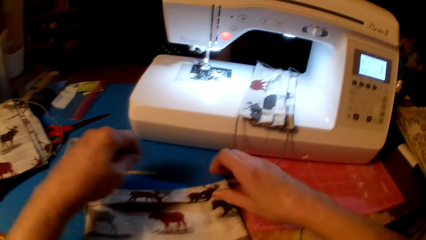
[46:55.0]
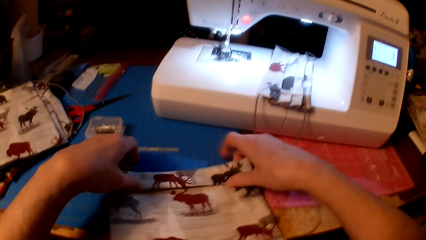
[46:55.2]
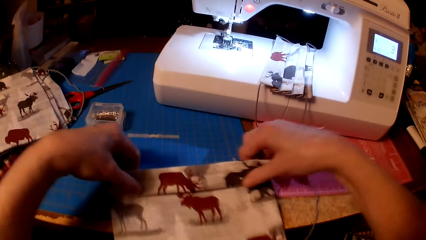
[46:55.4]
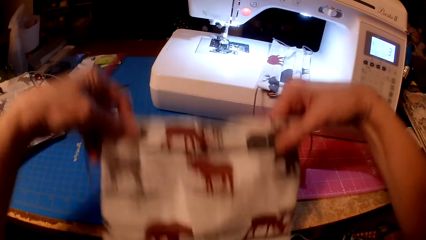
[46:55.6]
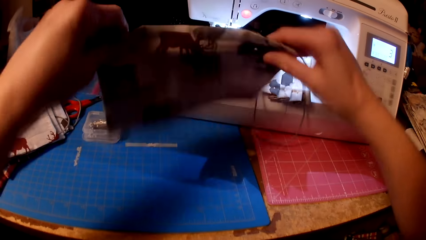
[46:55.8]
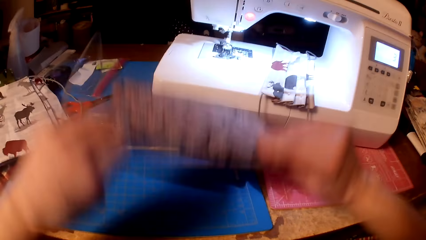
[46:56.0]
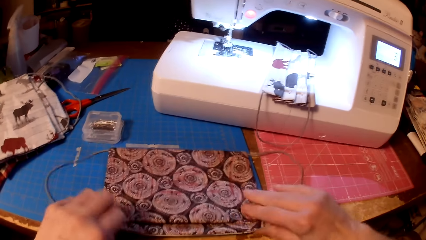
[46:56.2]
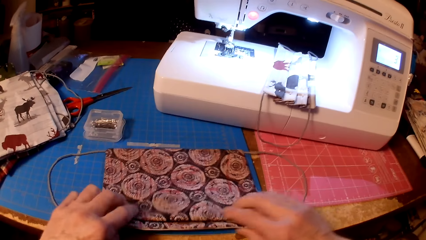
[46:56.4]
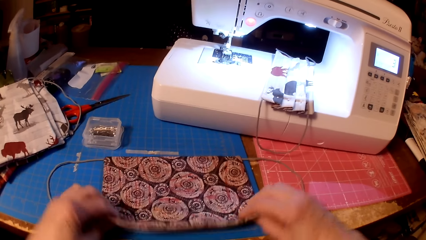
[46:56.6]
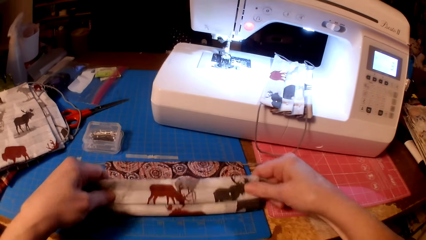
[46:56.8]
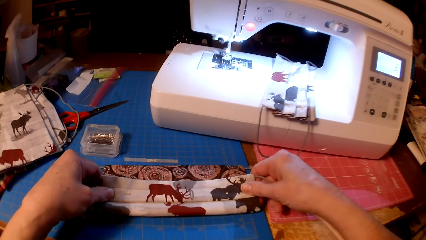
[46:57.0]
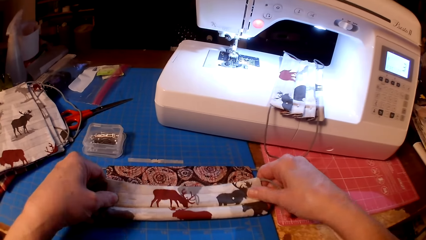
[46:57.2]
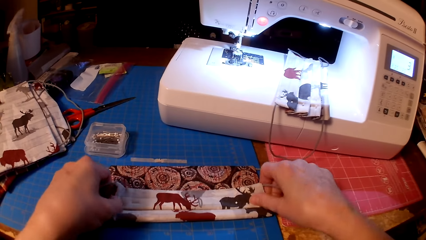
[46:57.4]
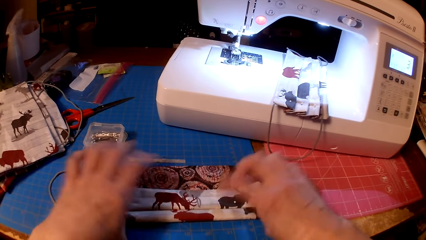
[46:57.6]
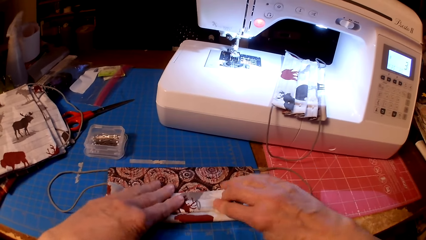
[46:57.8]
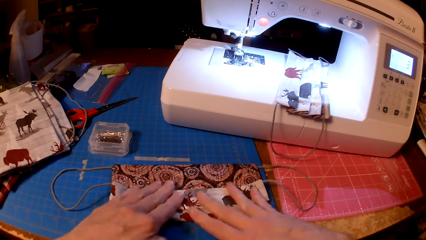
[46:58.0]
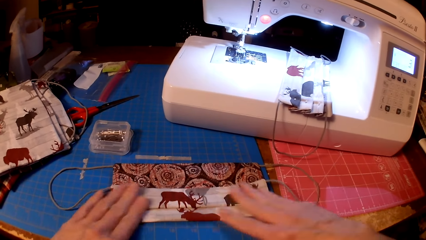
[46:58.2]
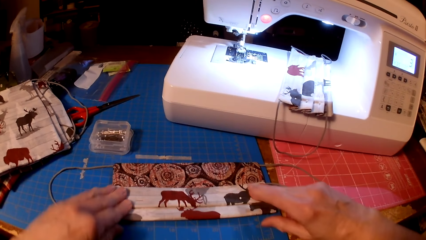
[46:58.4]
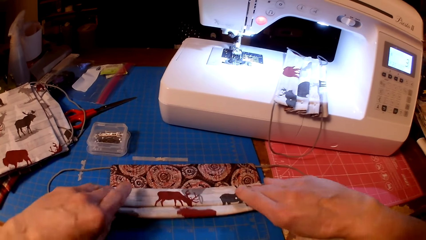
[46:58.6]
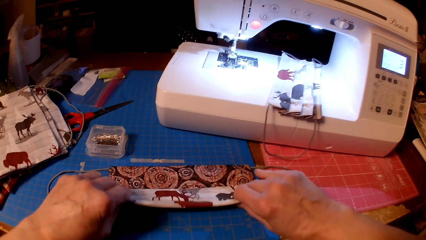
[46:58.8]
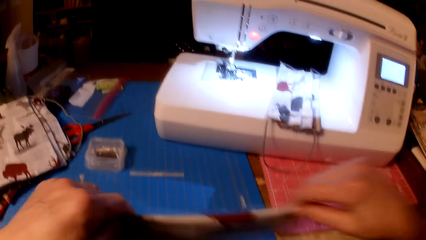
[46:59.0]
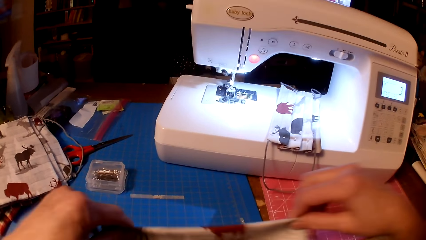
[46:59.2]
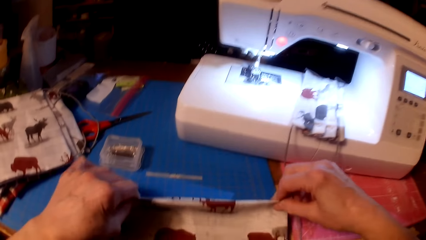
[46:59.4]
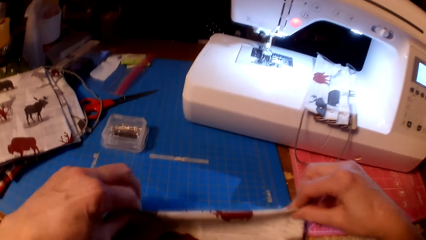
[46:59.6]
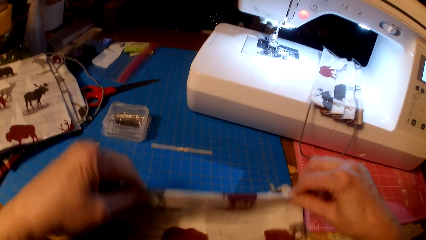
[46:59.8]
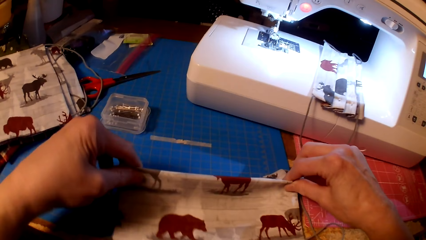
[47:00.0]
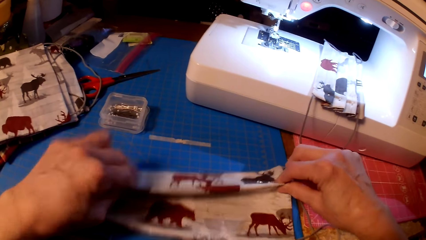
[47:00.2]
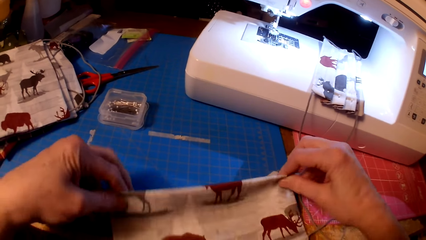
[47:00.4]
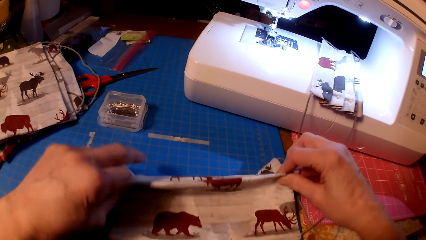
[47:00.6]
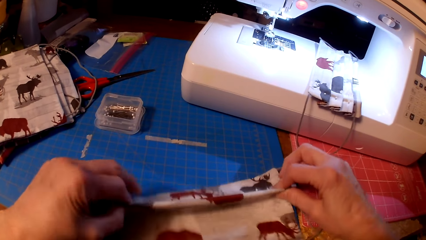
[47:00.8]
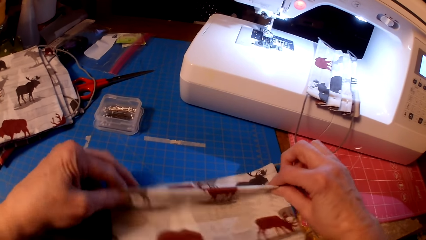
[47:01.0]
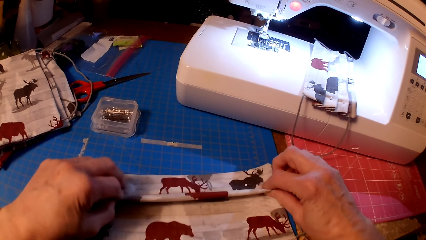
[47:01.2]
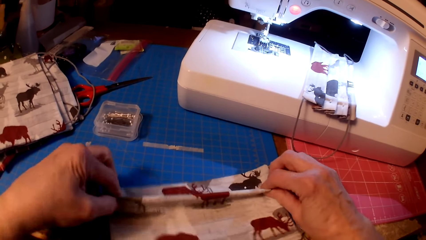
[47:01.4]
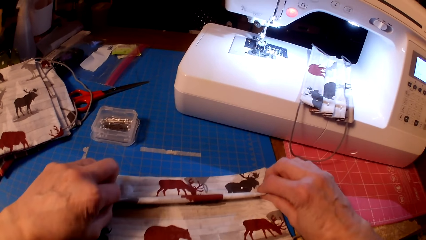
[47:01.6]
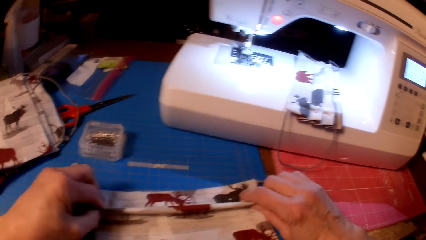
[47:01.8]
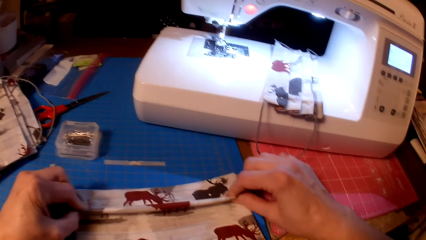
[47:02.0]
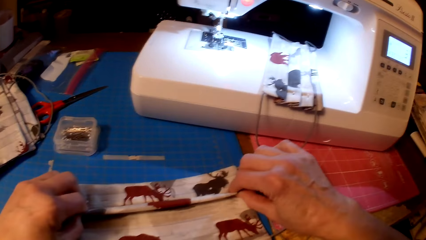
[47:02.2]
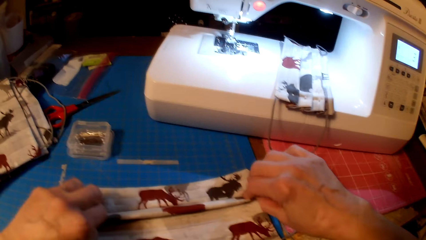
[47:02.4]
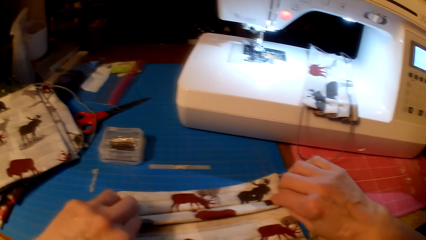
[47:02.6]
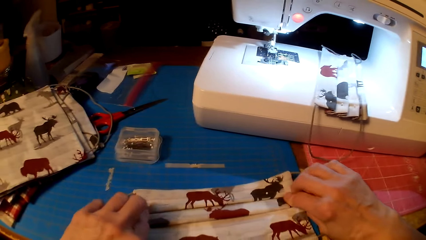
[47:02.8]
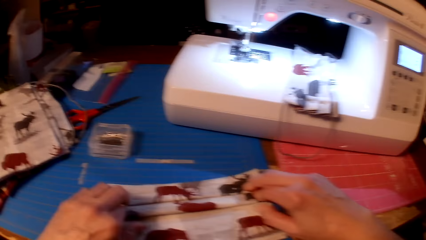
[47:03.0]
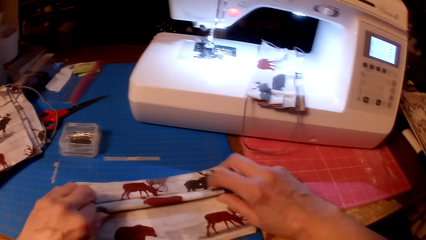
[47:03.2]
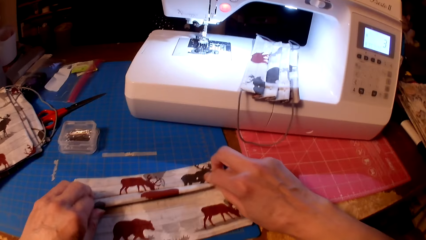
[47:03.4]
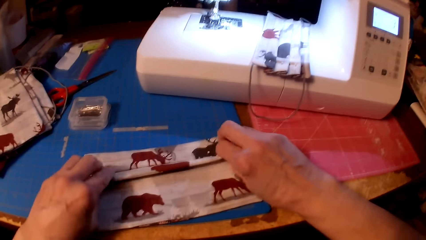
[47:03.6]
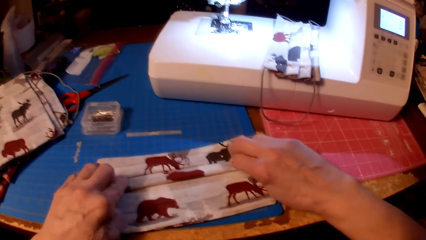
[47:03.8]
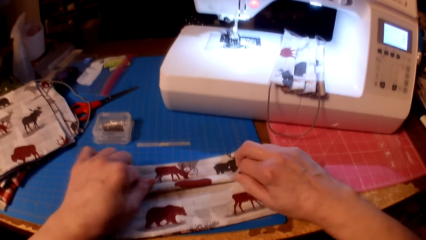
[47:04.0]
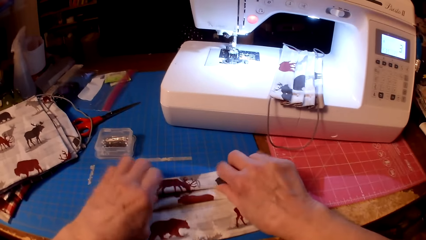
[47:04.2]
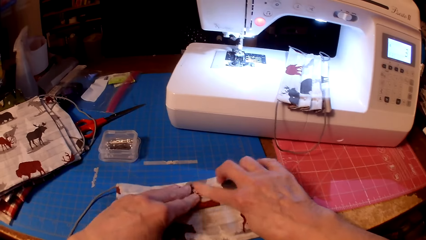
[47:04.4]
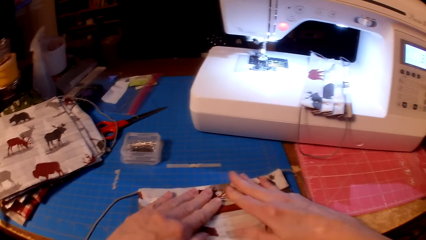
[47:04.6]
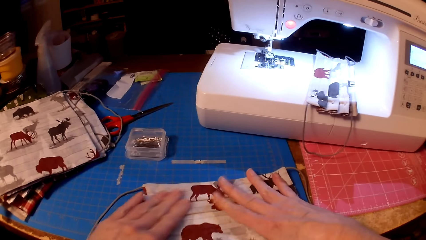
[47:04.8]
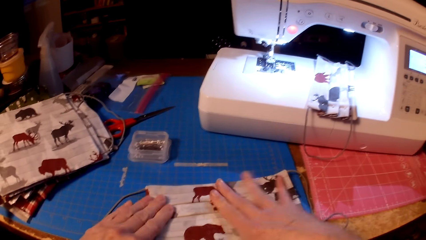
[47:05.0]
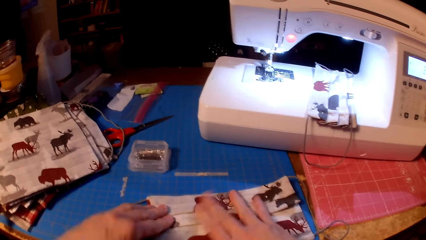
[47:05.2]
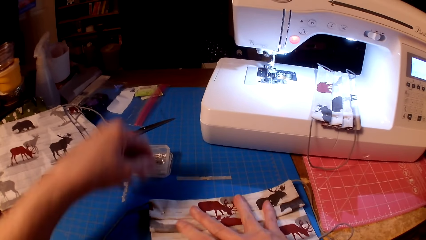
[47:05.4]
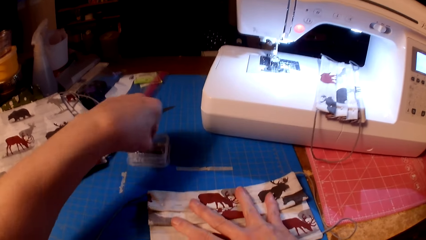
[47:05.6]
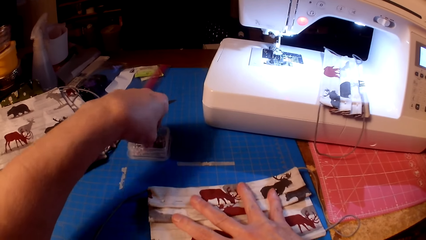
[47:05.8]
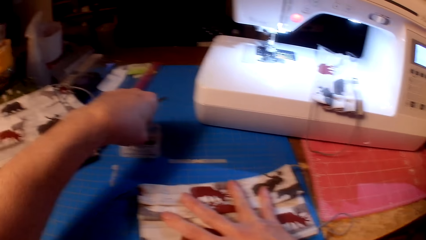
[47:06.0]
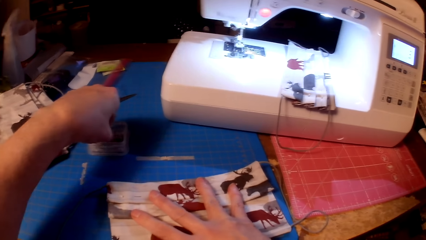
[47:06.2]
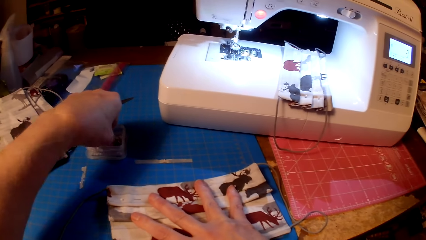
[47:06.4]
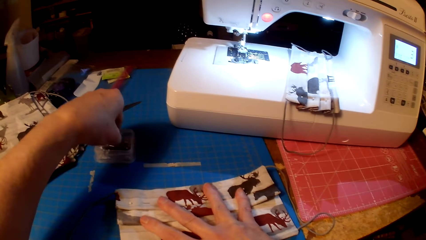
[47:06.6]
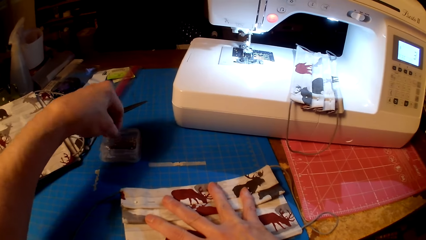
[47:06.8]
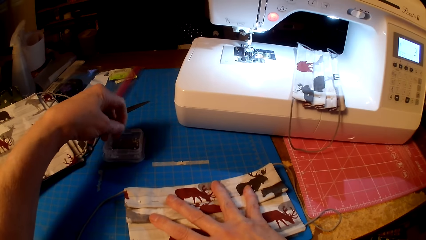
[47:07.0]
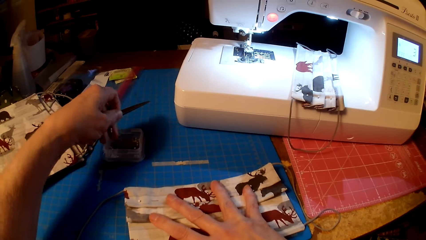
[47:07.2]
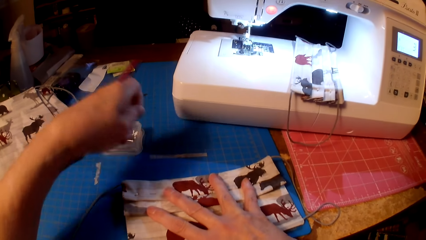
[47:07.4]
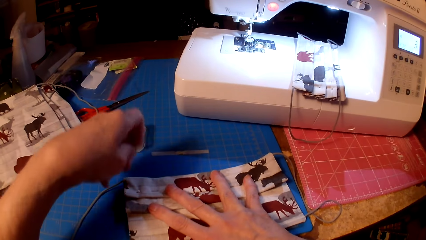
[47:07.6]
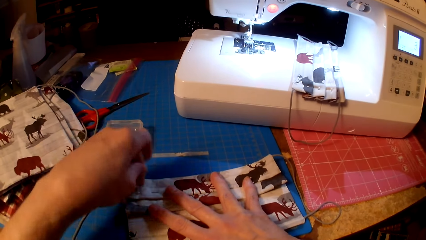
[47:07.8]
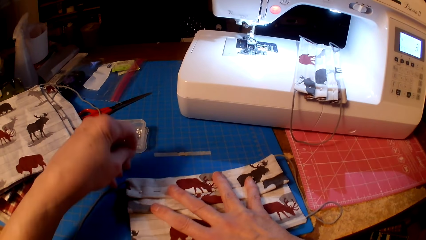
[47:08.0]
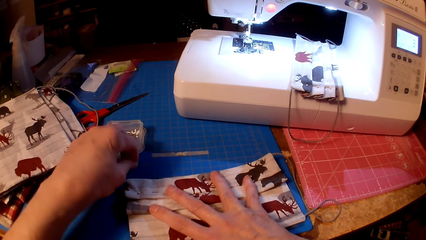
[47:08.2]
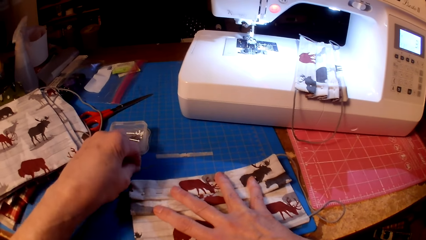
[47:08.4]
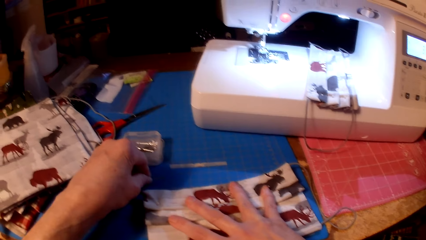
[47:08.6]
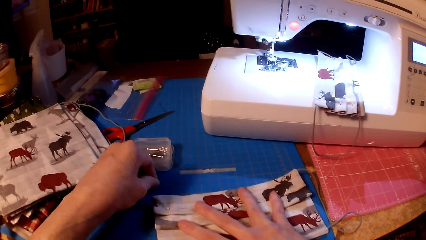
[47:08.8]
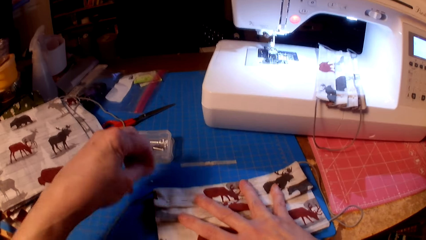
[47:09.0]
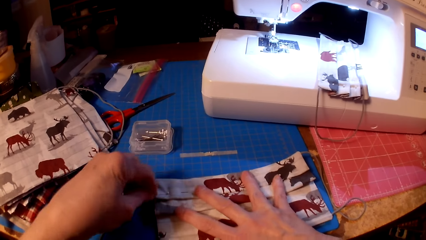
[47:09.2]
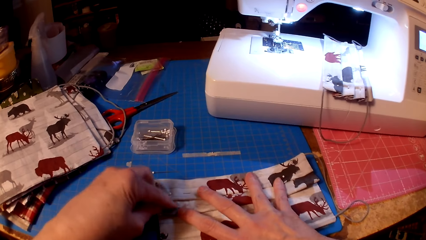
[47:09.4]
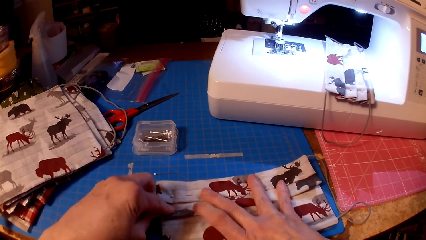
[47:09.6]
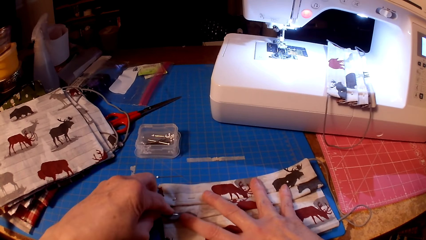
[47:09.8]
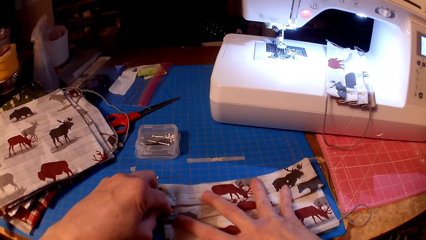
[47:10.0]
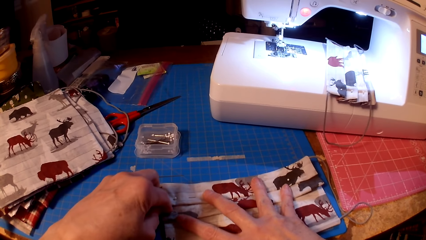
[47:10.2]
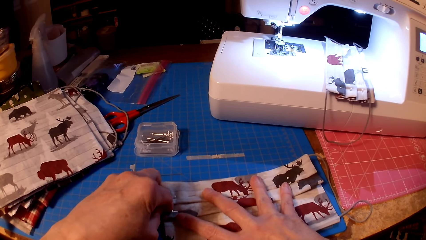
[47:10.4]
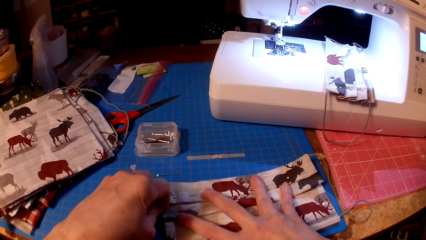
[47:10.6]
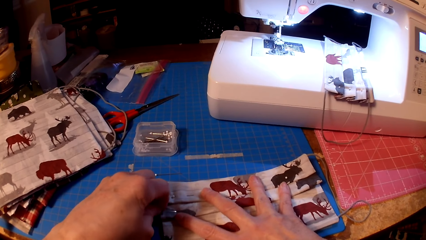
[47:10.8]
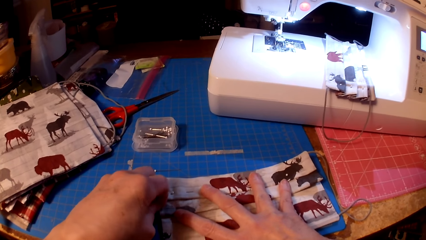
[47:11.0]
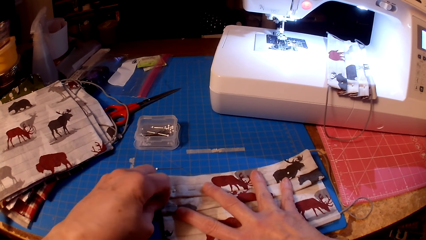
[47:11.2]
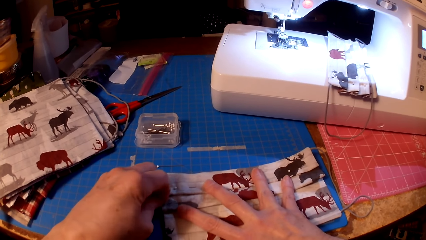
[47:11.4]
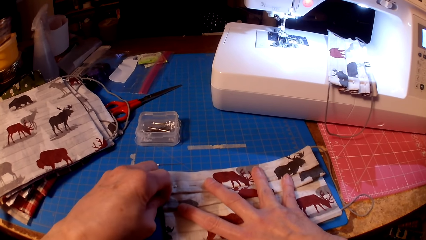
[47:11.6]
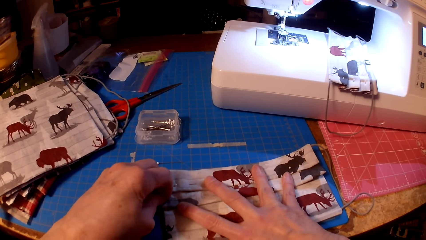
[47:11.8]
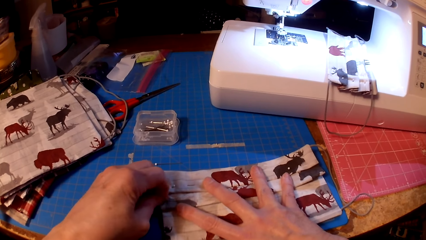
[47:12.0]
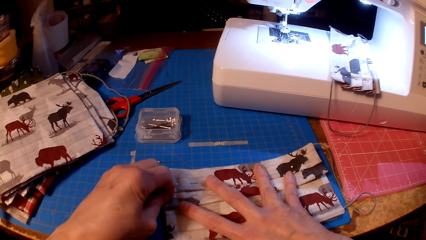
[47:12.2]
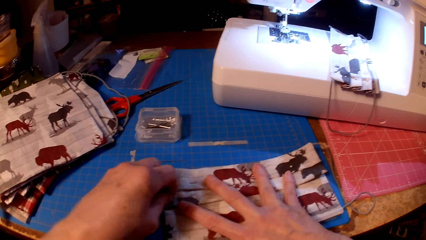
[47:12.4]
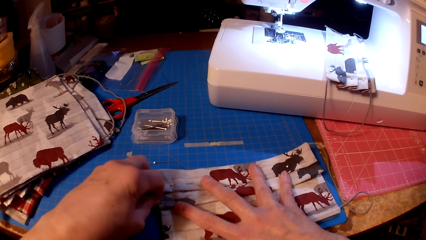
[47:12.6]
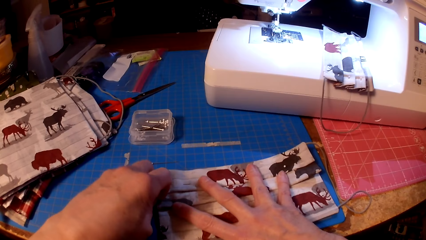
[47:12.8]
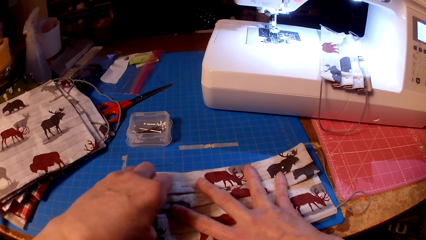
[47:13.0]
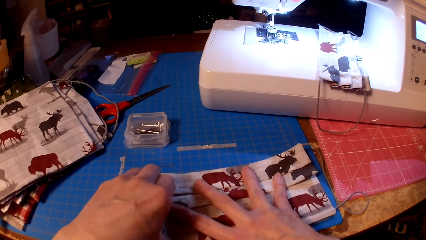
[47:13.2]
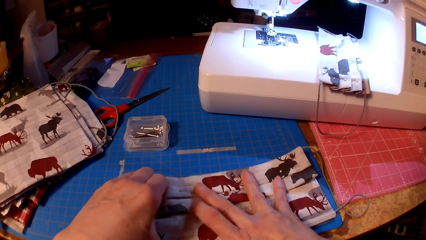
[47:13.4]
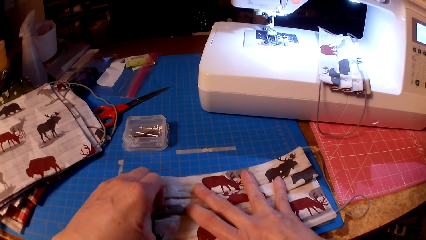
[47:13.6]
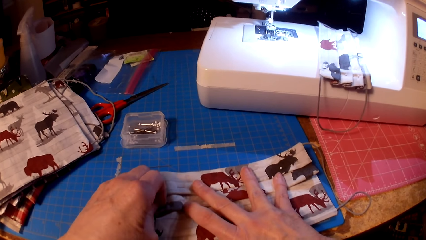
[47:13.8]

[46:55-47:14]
The camera wearer folds the piece of cloth or fabric. They pick a pin. They pin the piece of cloth. They pin the fabric.
